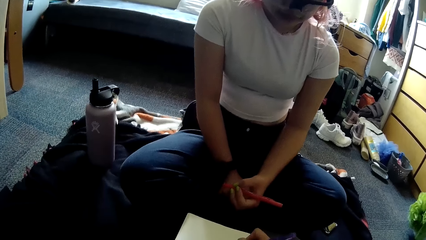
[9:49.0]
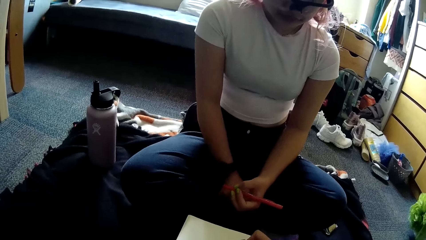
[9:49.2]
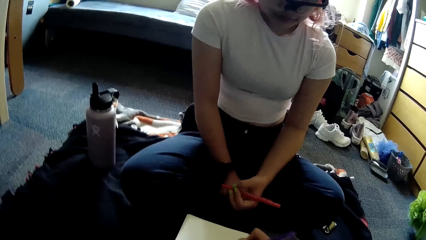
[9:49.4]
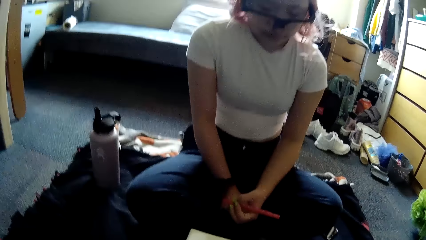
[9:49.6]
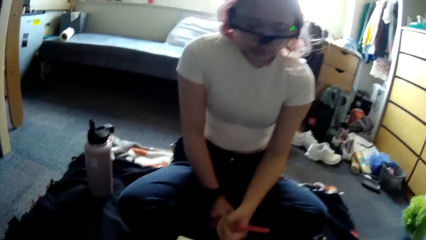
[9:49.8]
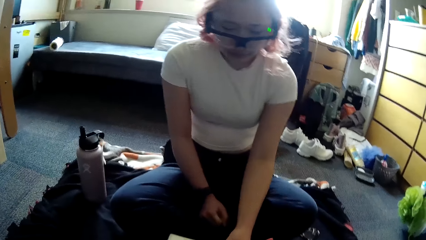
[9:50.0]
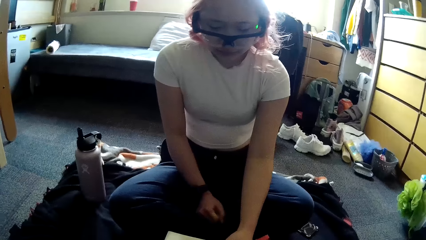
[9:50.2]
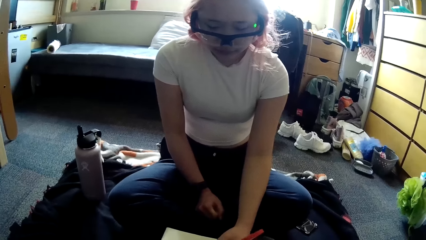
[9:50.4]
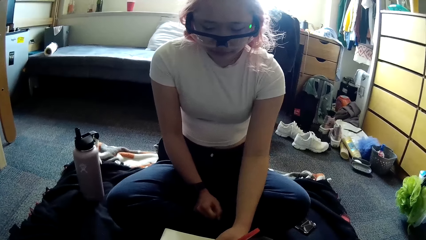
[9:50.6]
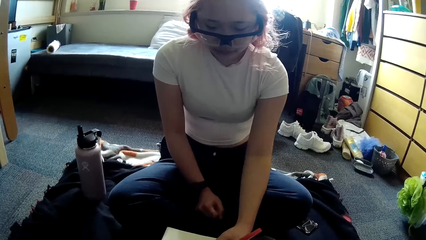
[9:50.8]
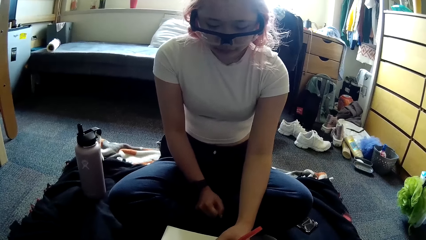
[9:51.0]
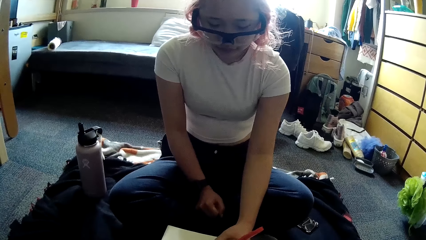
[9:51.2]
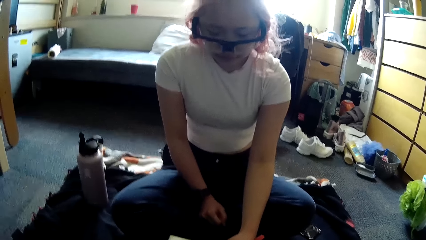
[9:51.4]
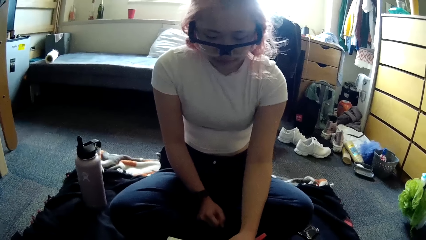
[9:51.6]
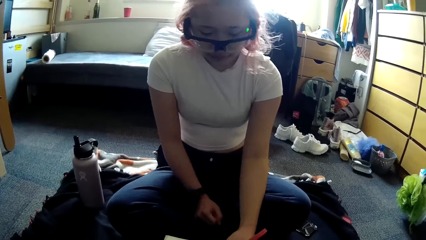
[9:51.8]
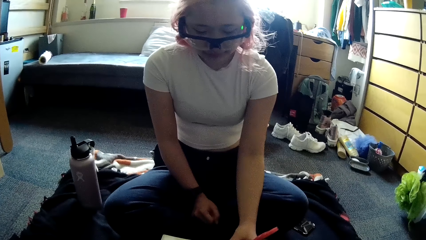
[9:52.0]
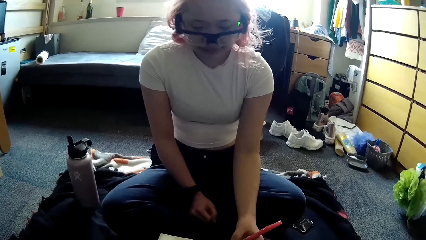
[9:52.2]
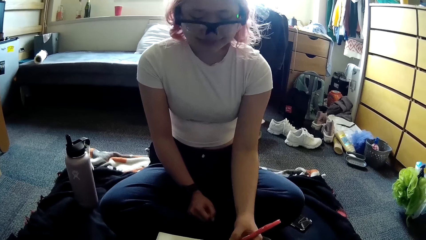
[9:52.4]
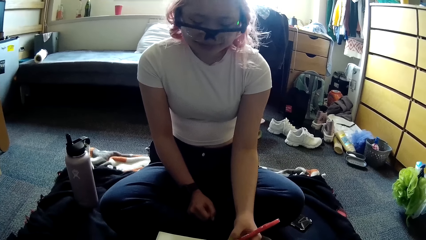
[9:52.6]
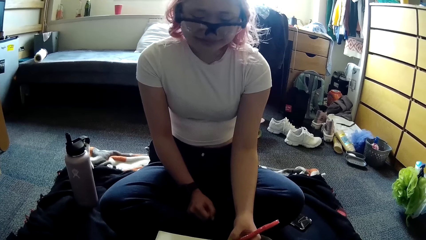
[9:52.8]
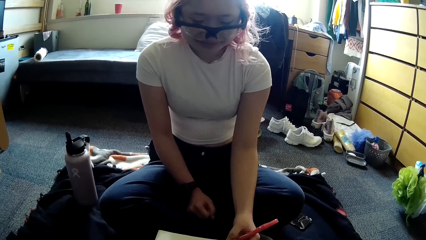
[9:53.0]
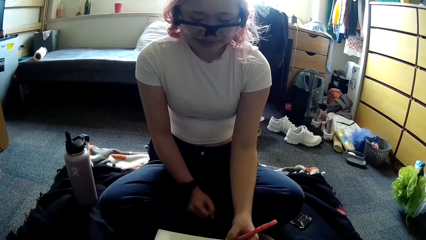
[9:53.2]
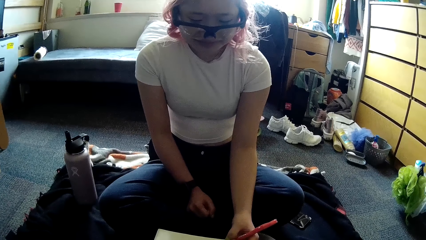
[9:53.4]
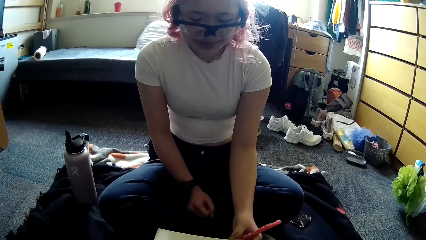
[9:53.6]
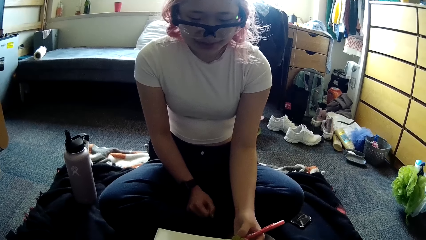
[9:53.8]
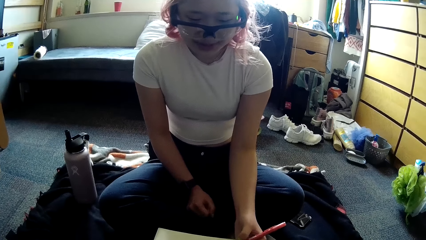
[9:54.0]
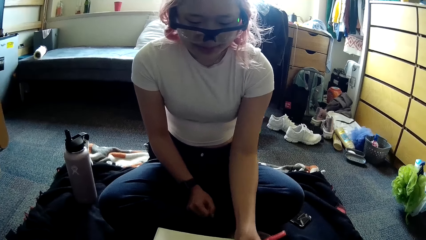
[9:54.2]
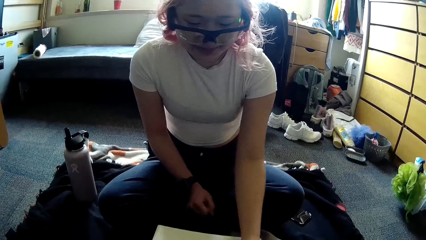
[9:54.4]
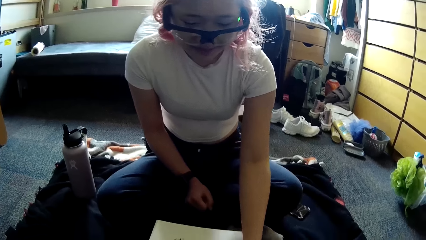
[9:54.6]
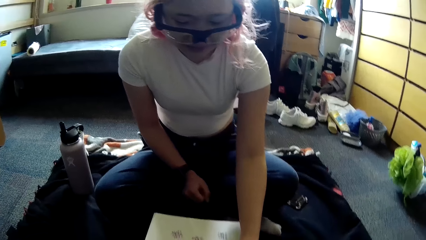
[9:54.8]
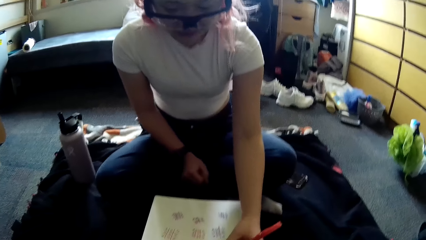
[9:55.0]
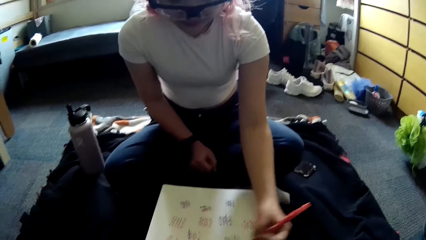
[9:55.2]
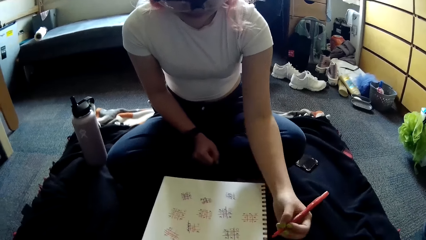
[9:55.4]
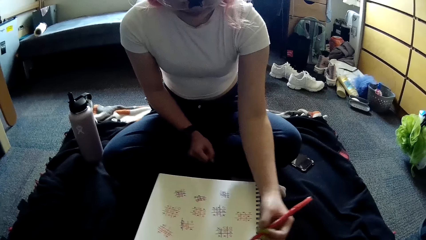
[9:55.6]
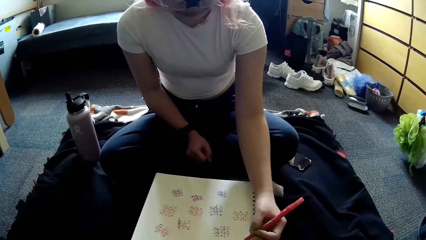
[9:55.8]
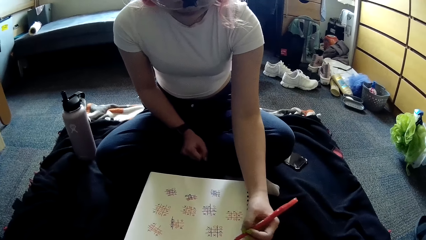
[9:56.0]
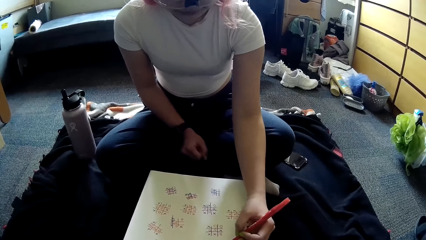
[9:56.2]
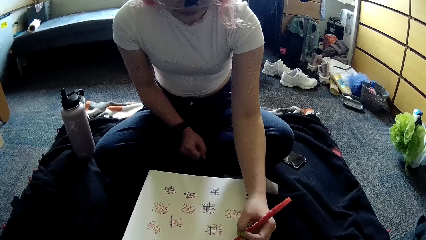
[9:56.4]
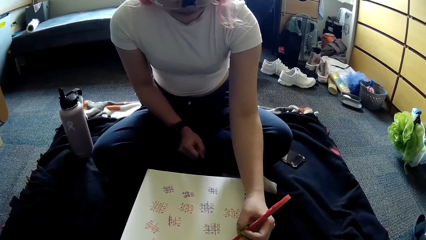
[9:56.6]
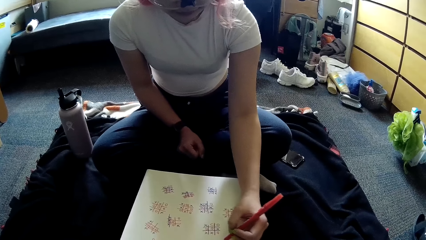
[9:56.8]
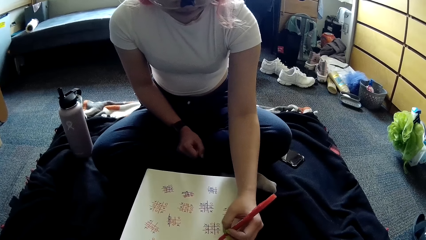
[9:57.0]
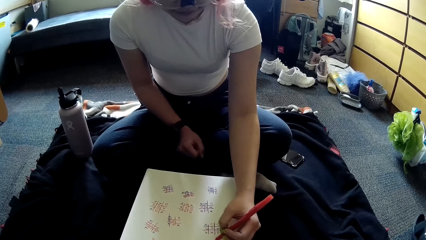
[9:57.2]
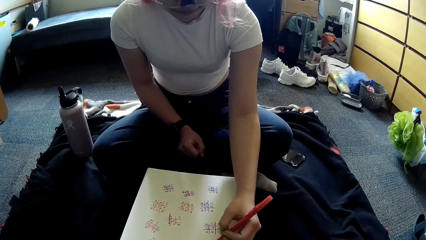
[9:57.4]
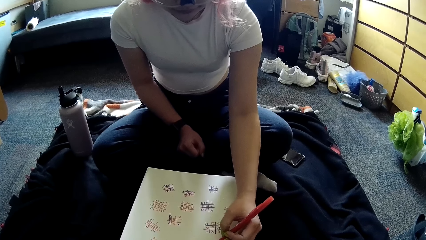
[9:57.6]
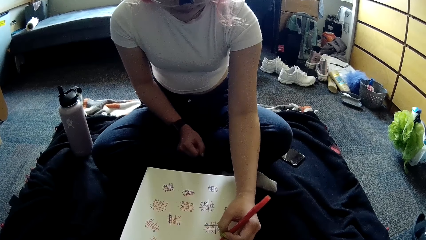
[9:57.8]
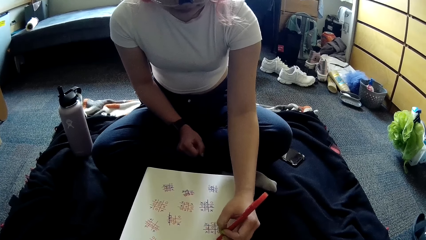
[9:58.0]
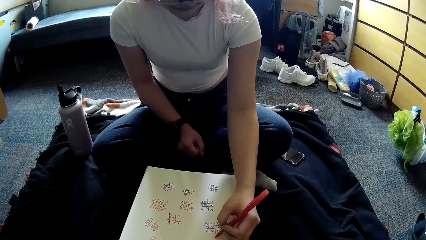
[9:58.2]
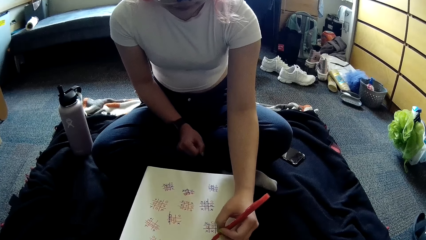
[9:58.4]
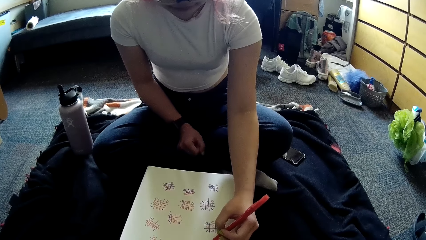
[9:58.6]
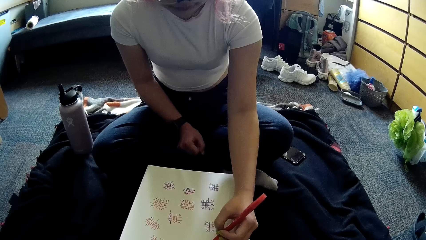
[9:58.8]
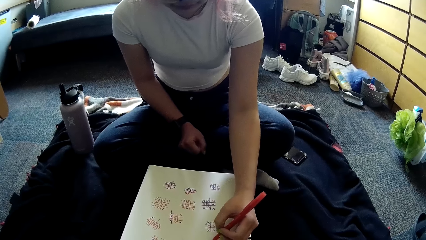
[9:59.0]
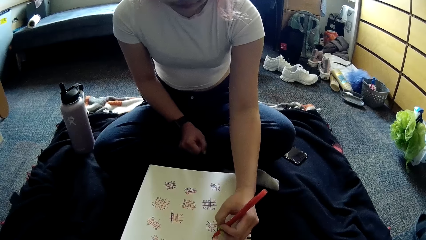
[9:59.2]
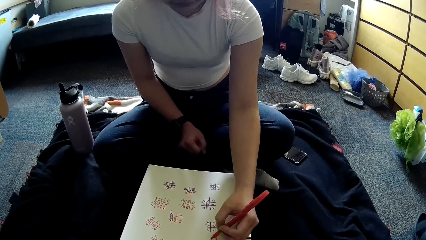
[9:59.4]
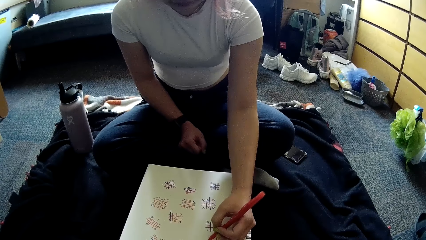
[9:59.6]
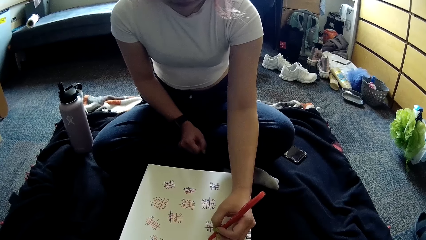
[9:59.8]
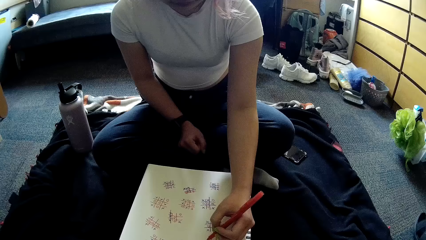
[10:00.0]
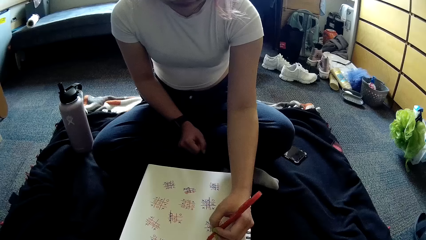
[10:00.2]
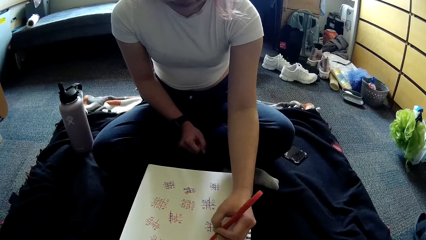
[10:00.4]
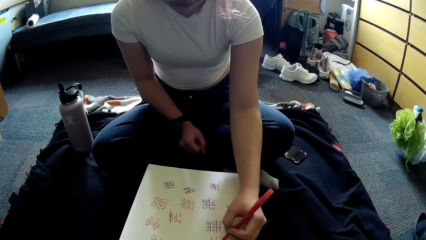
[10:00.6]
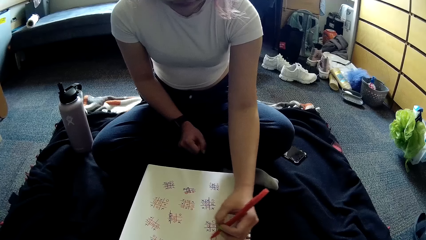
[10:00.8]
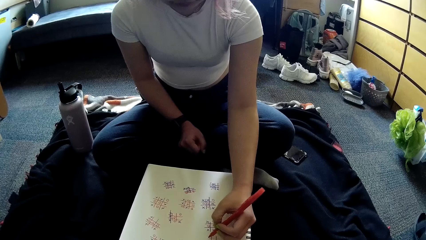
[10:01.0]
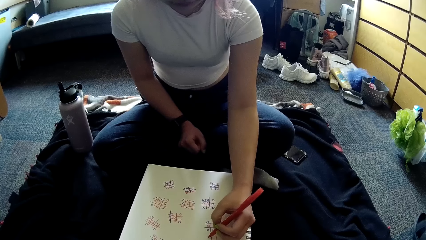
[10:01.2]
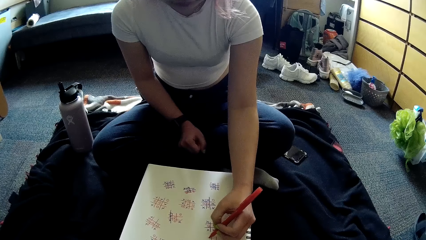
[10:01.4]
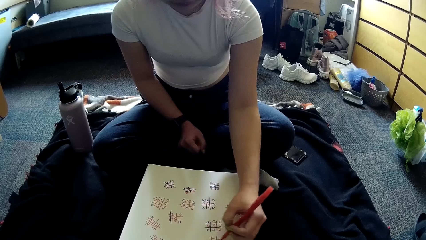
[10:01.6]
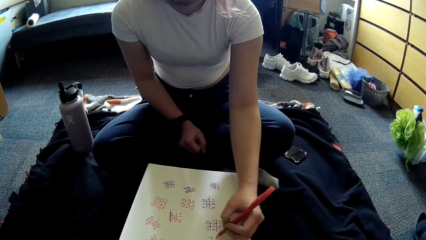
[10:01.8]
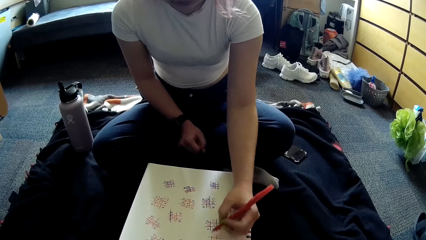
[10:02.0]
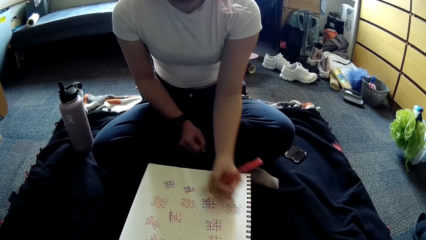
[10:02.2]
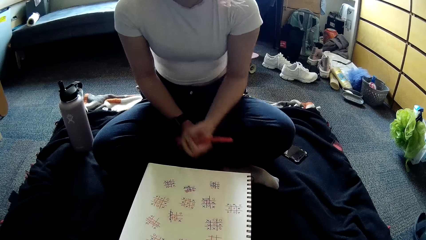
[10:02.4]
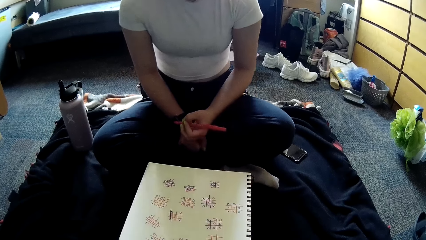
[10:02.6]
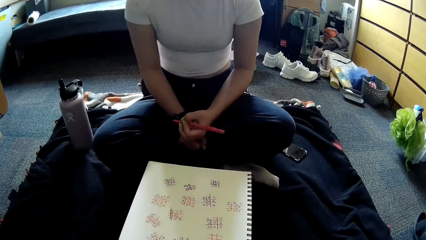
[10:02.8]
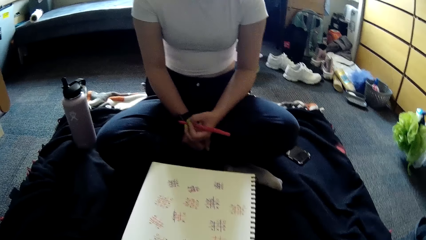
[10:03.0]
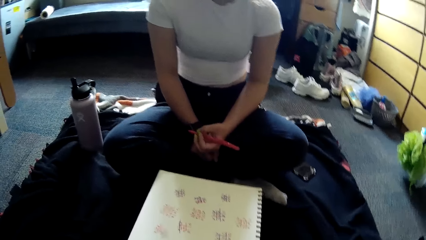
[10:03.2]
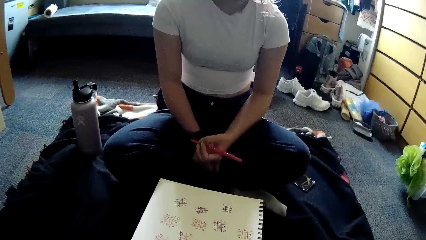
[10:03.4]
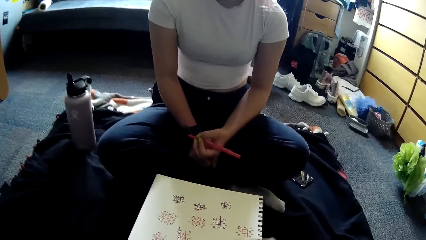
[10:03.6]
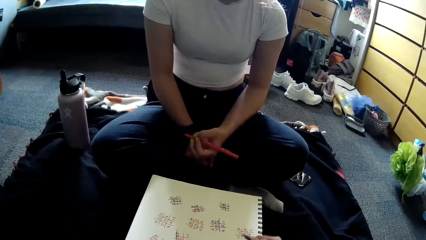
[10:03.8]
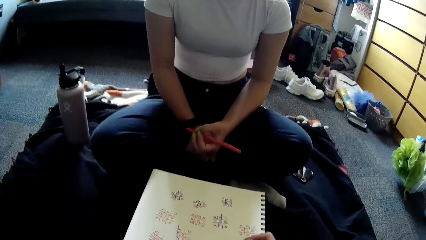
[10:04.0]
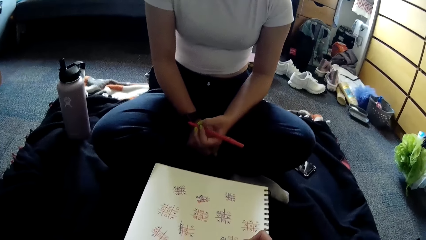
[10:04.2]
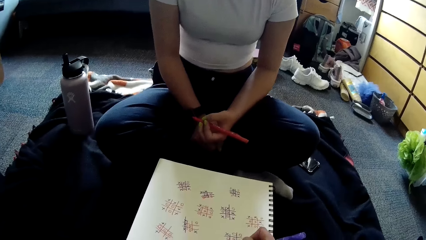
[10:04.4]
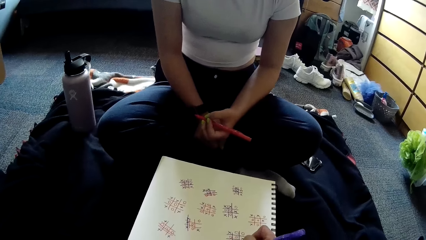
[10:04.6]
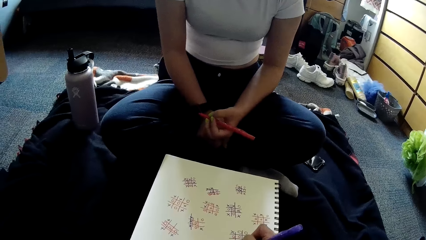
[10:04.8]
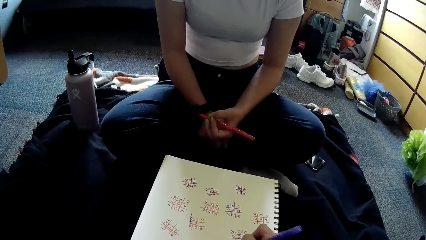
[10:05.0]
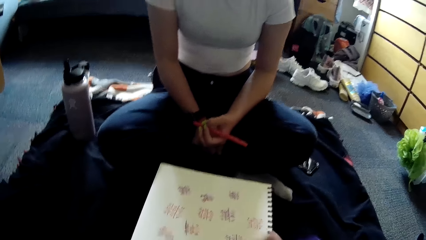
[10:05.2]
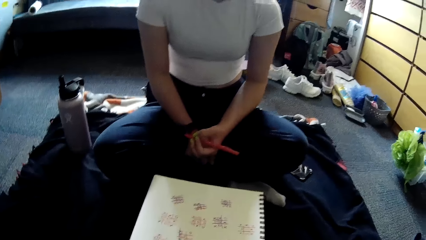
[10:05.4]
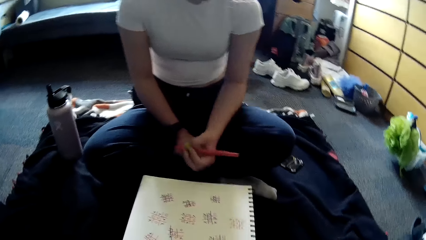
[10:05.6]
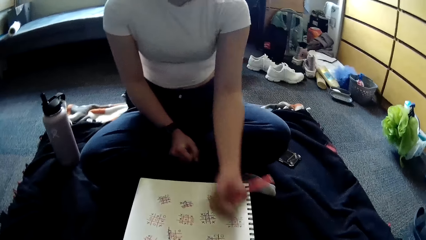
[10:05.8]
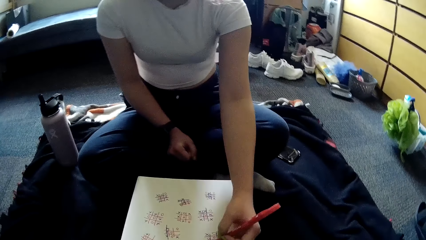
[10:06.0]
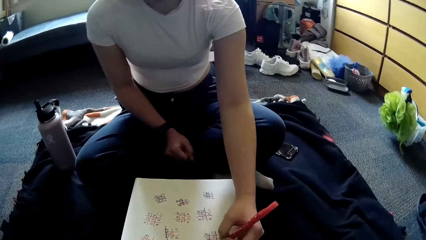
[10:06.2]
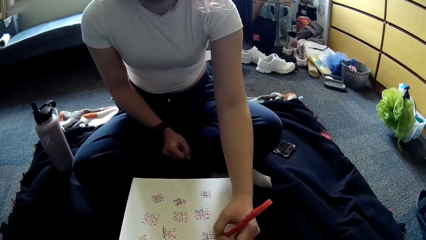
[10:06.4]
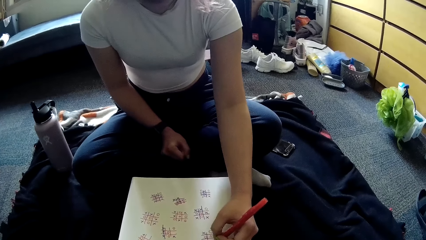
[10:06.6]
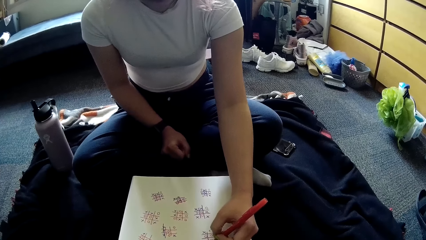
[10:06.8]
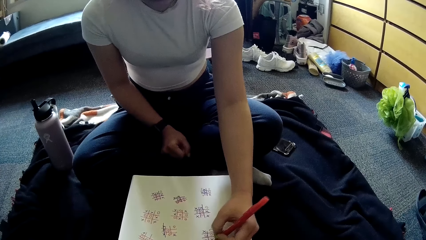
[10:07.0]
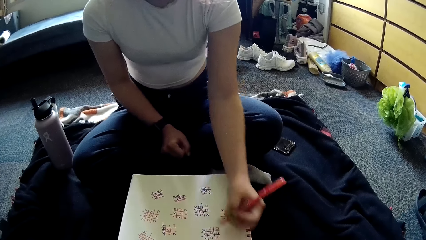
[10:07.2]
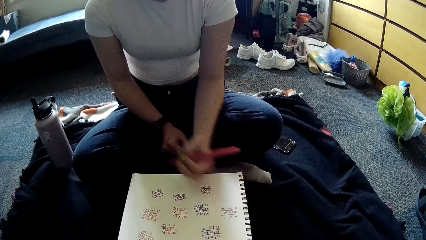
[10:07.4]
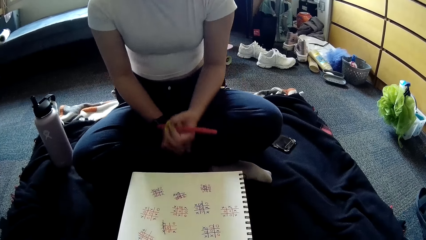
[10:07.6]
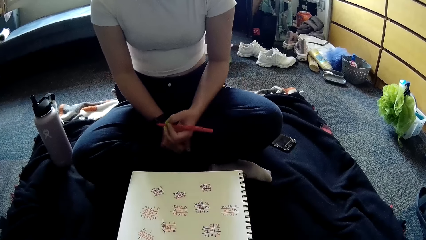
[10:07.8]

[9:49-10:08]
The camera wearer writes on the paper with the pen in her right hand. The woman writes on the paper with the pen in her left hand. The camera wearer interacts with the woman. The woman nods her head. The woman writes on the paper with the pen in her left hand. The camera wearer writes on the paper with the pen in her right hand. The woman writes on the paper with the pen in her left hand.
